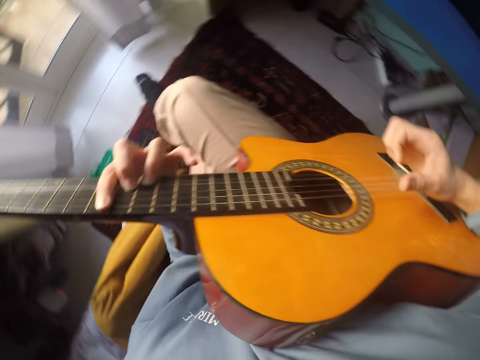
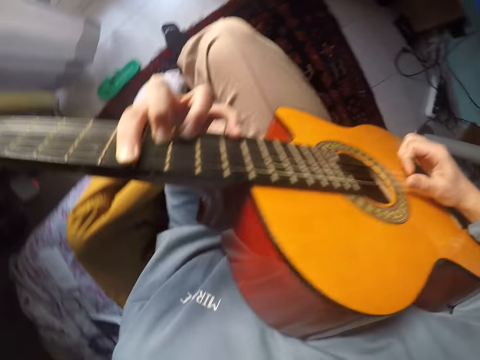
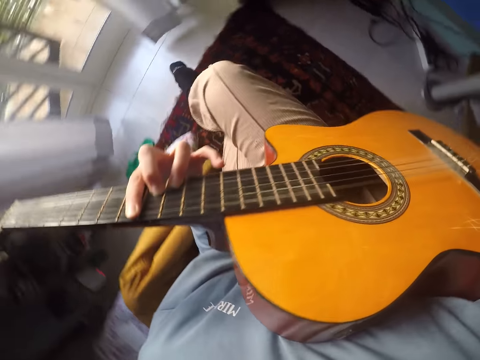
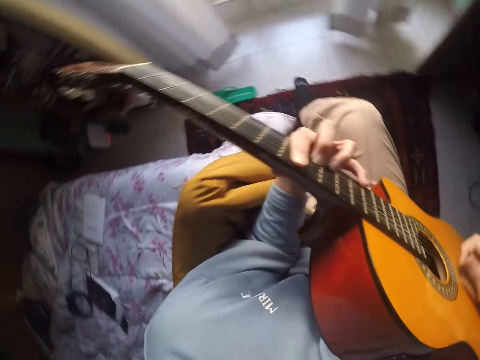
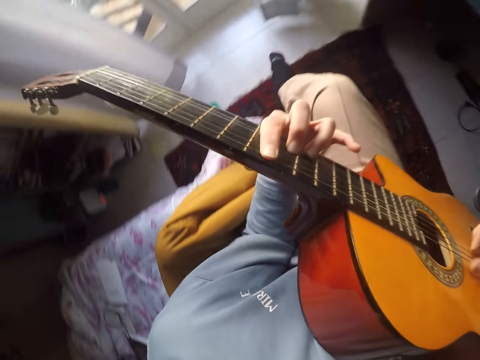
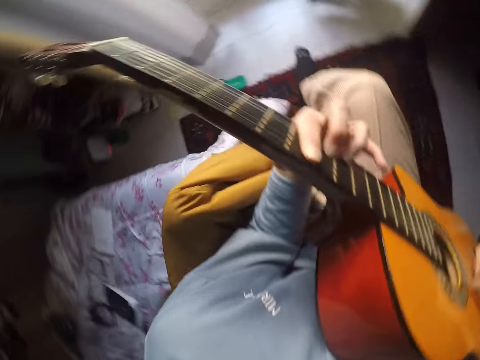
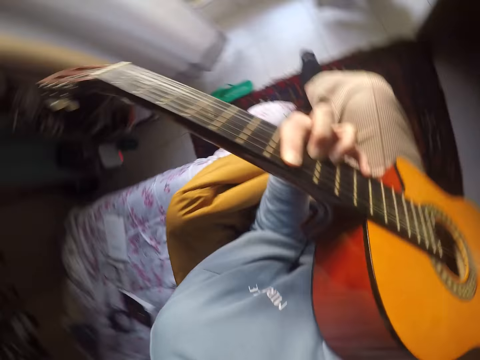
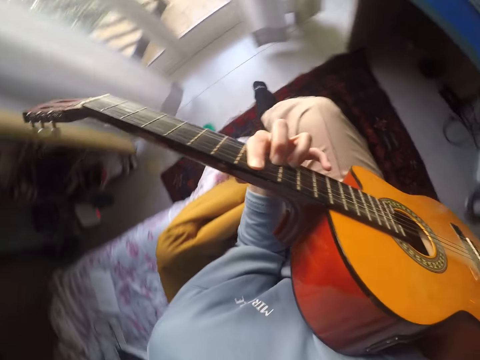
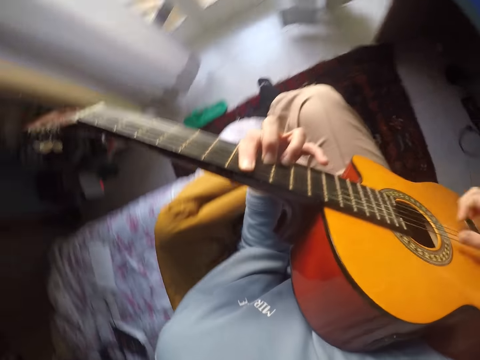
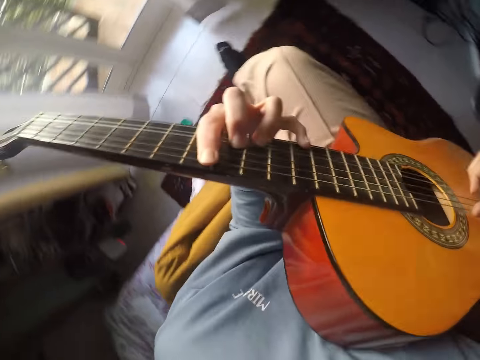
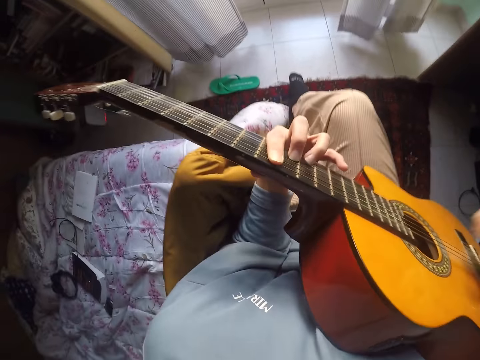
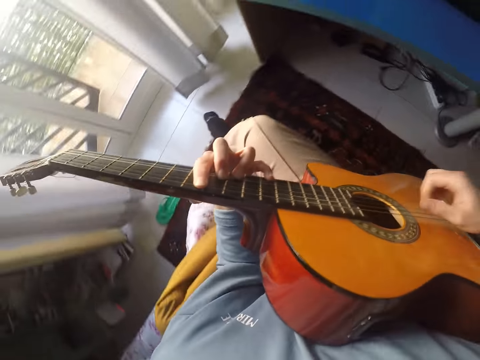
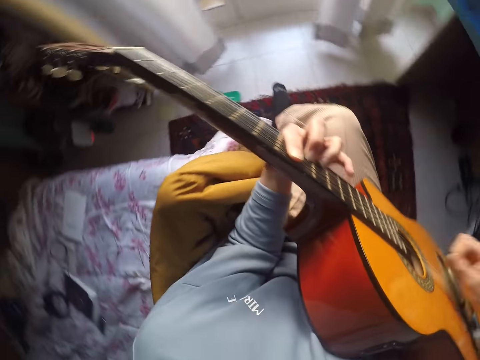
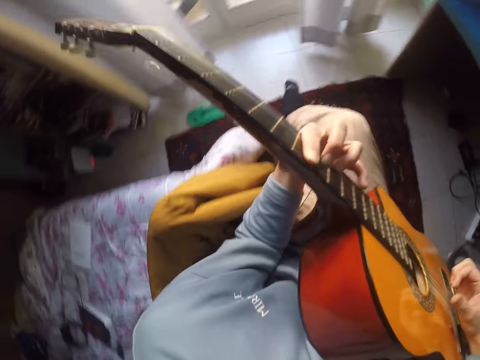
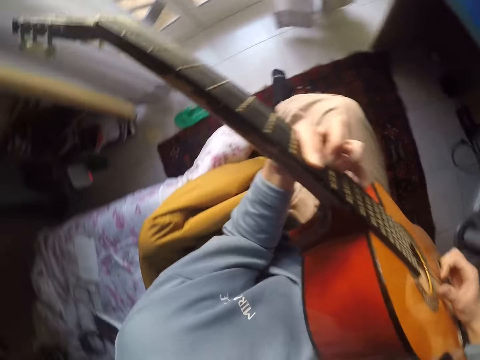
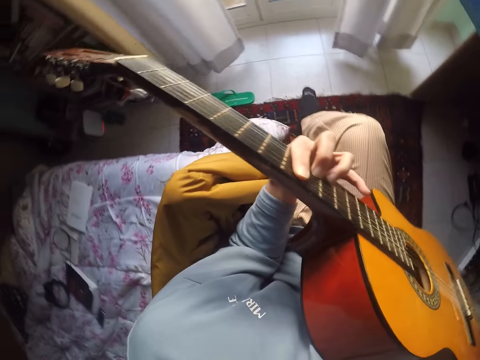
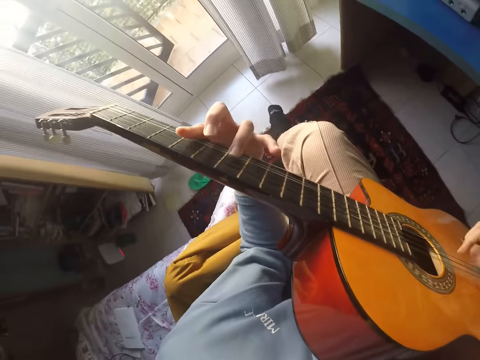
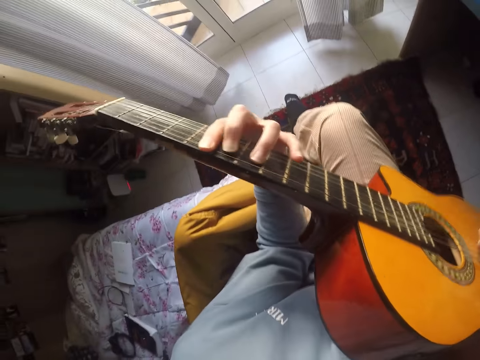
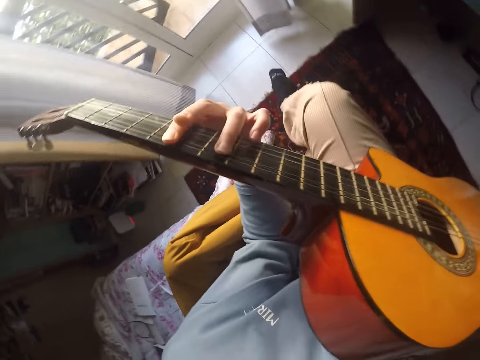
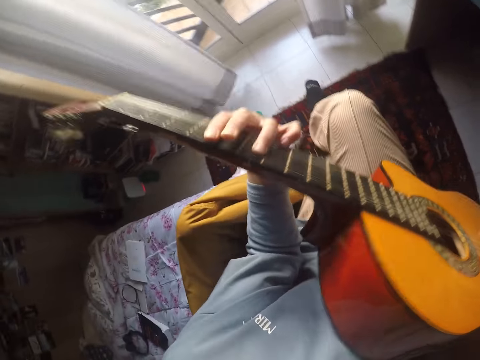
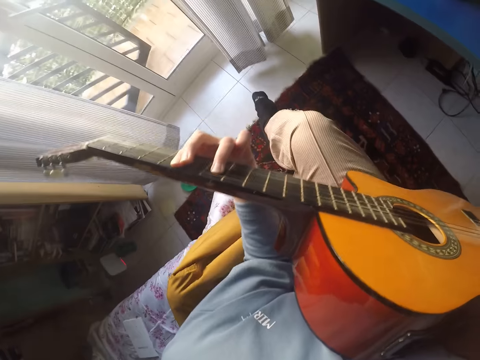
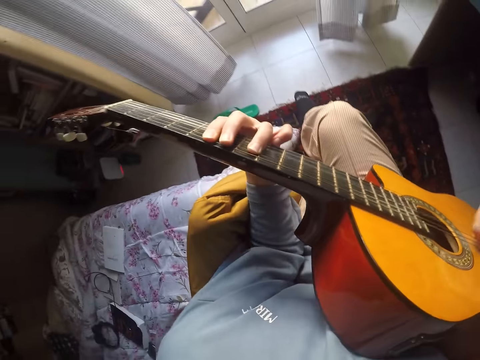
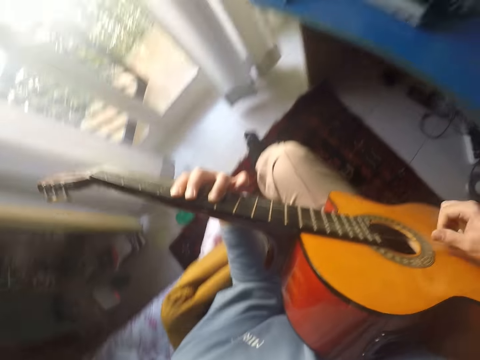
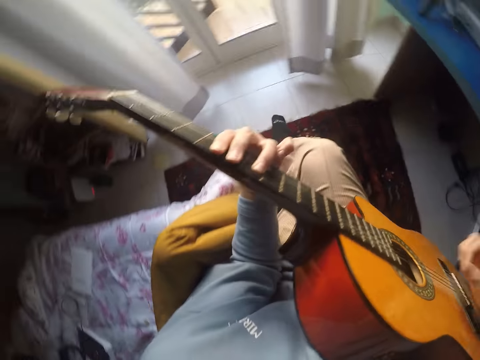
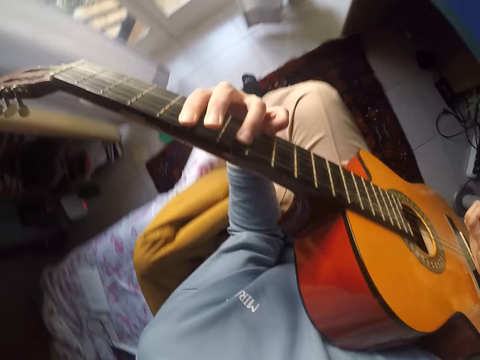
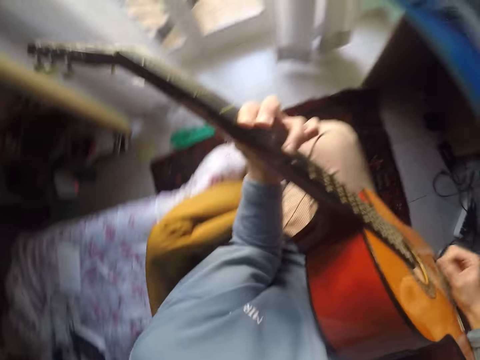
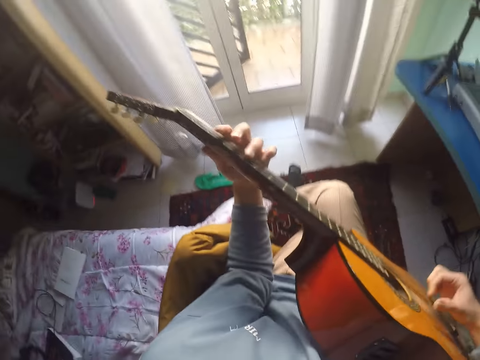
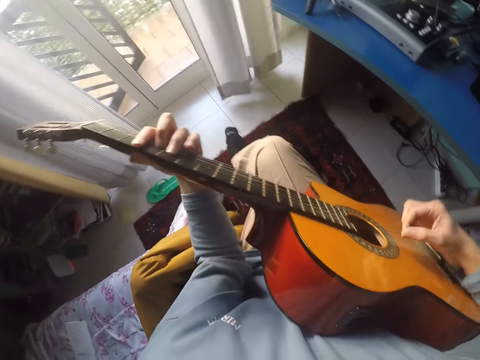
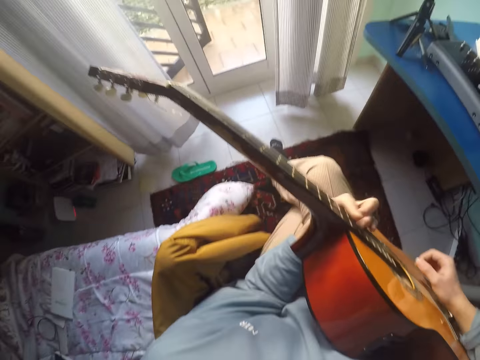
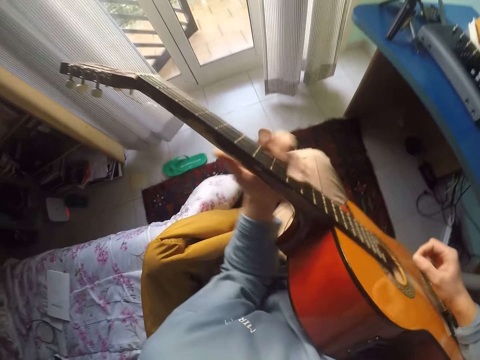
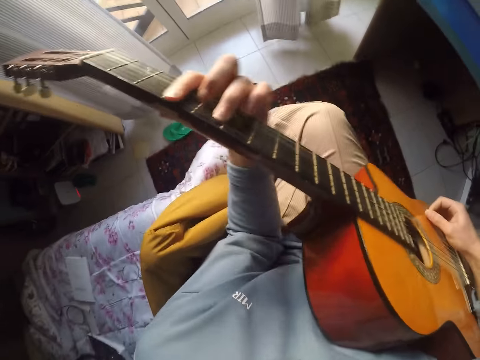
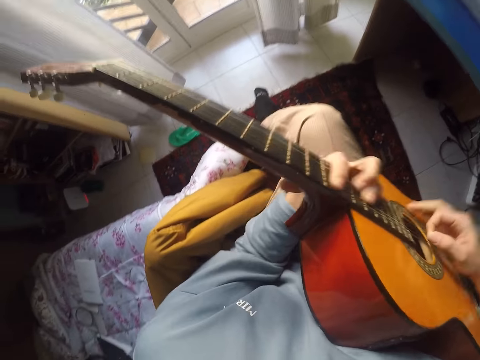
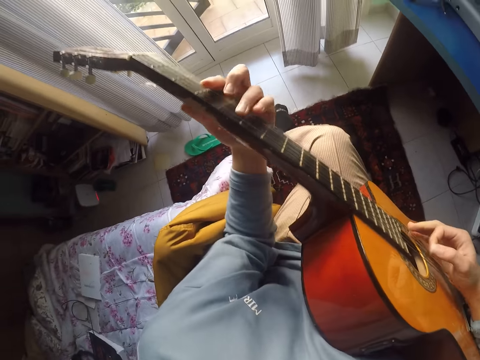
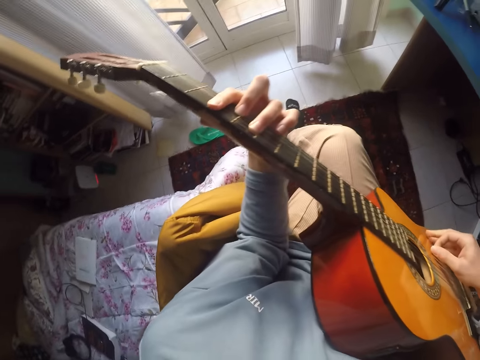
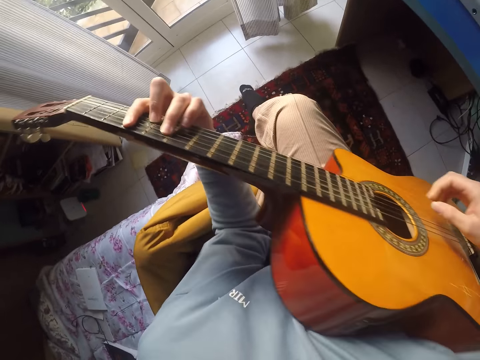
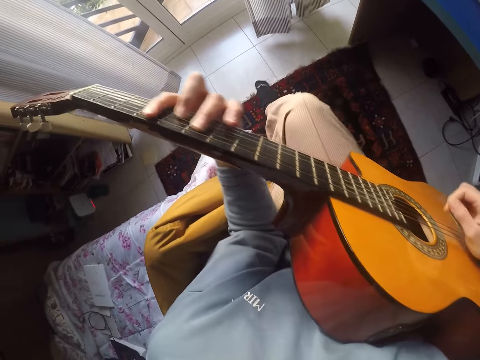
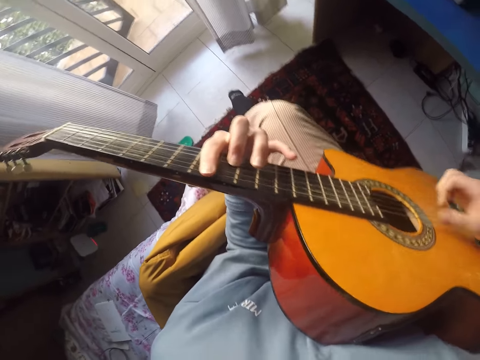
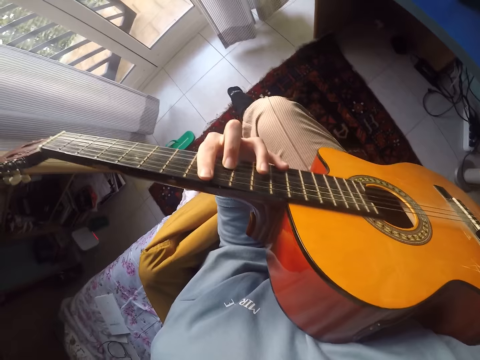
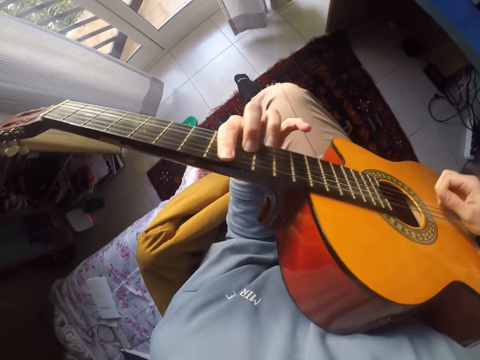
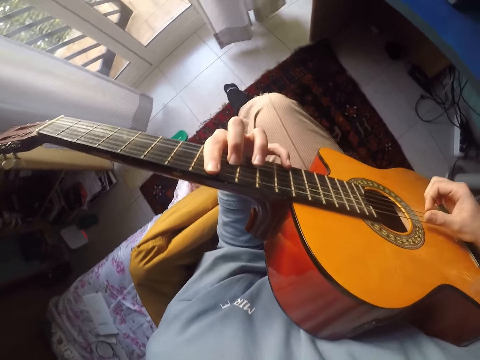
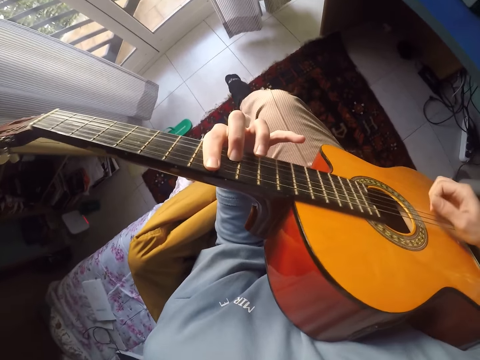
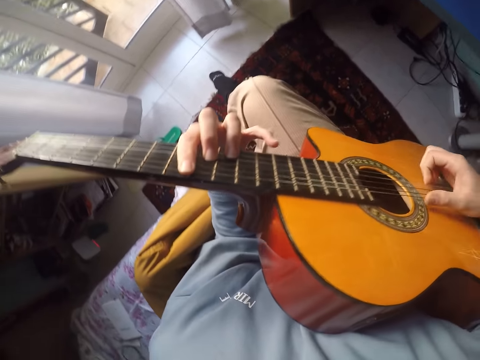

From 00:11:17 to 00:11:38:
The camera wearer plays guitar. They play guitar again.

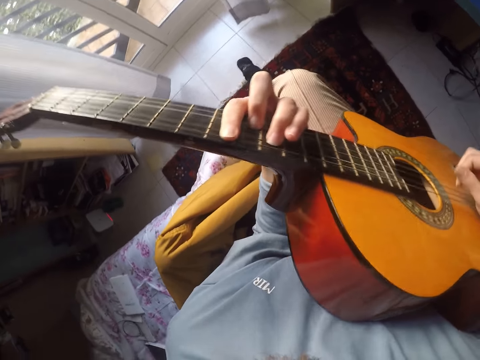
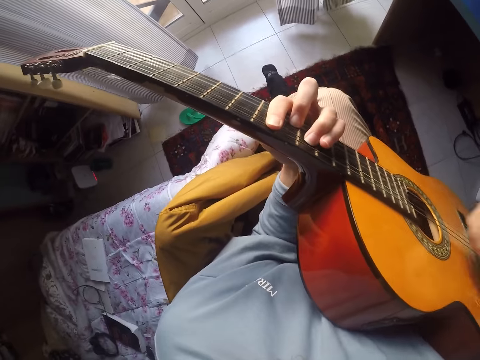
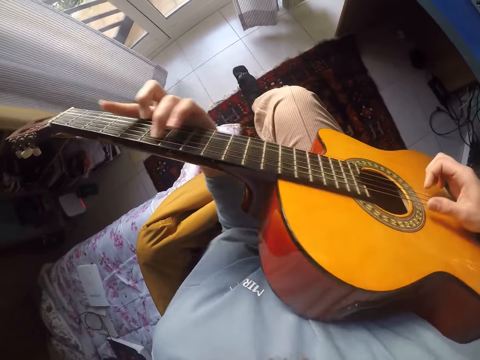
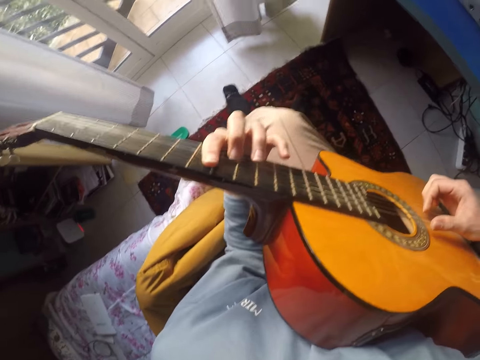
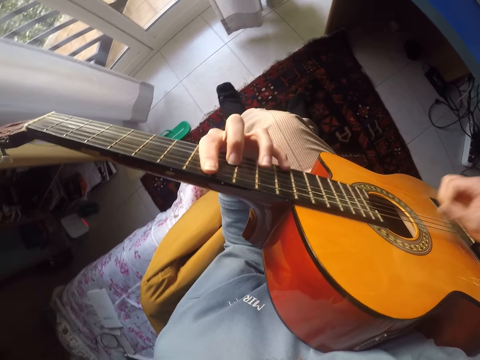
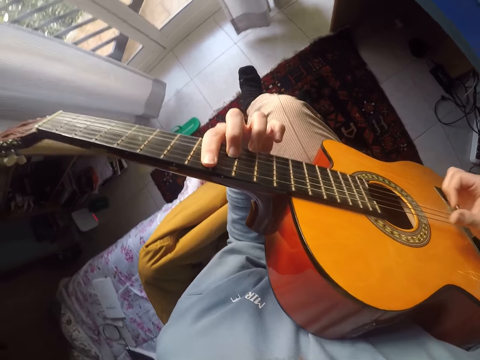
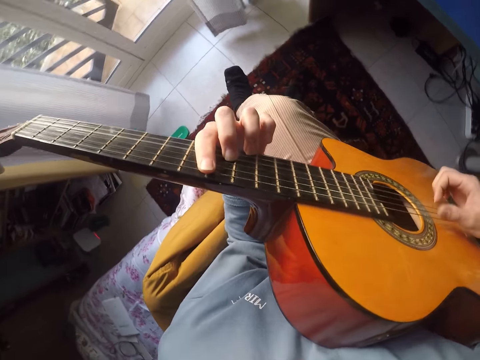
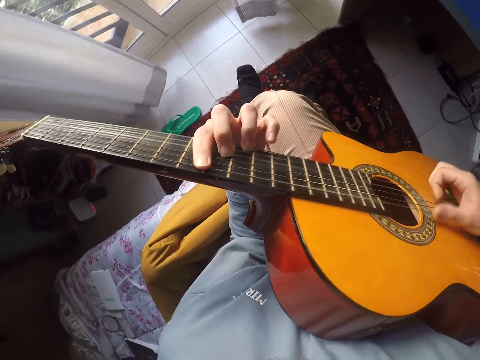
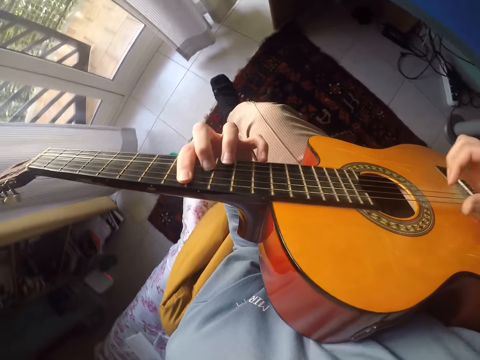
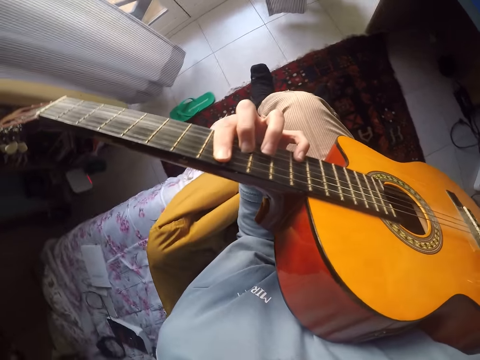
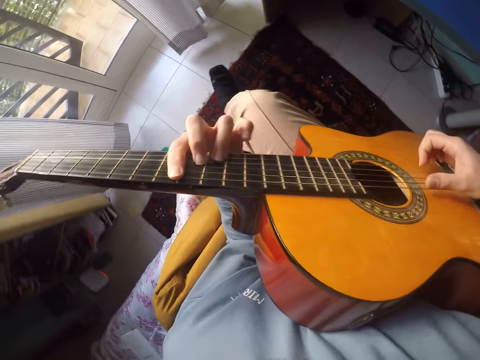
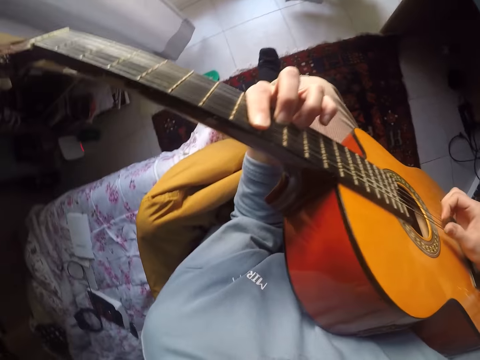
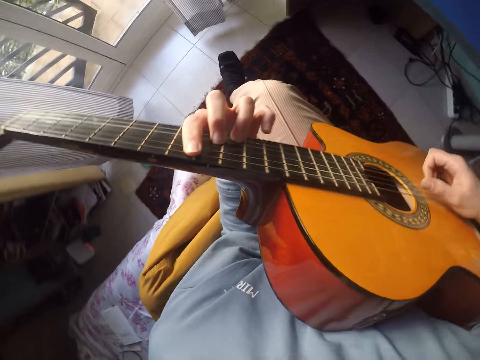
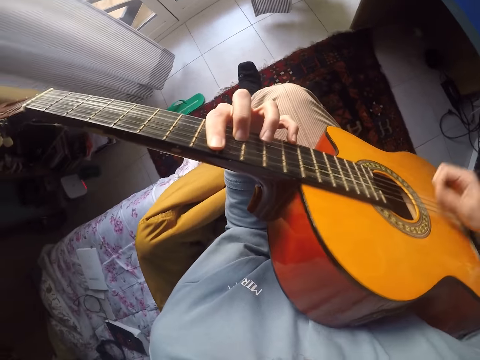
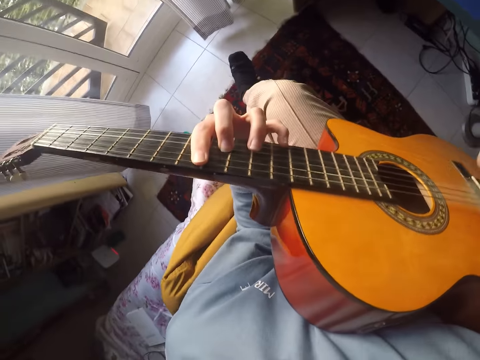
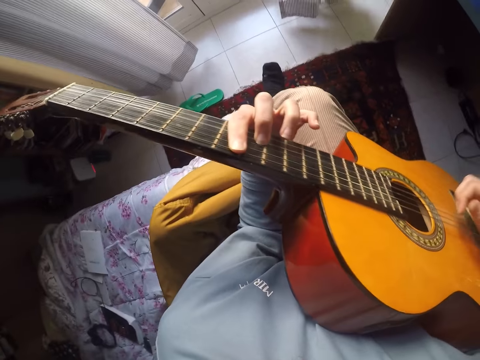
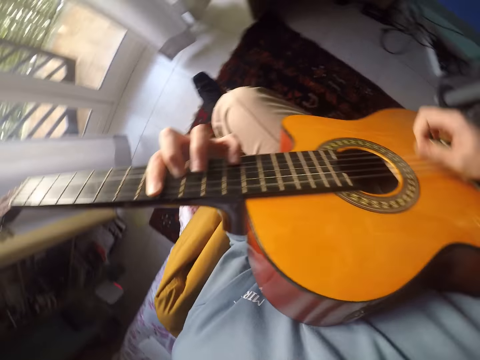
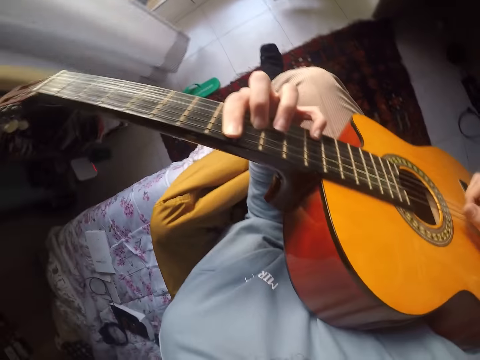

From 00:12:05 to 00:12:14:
The camera wearer looks around.
